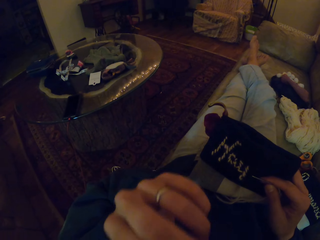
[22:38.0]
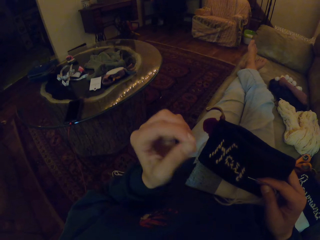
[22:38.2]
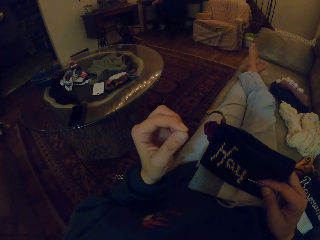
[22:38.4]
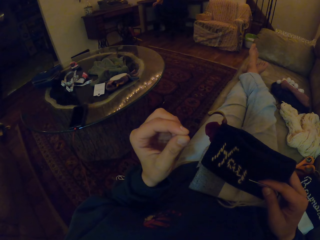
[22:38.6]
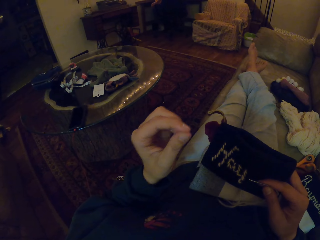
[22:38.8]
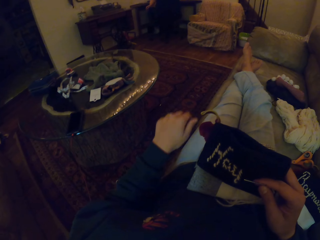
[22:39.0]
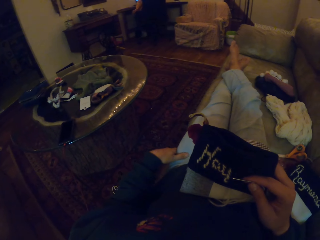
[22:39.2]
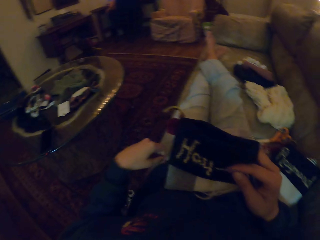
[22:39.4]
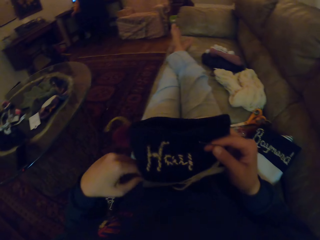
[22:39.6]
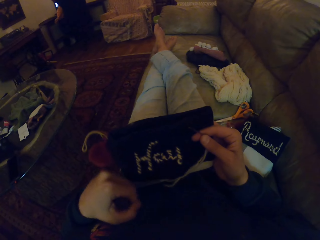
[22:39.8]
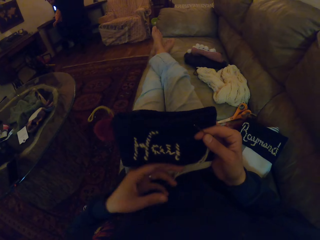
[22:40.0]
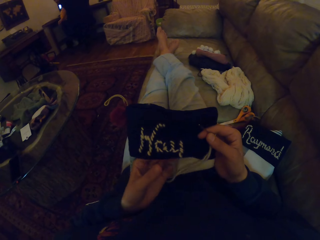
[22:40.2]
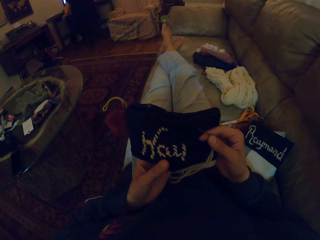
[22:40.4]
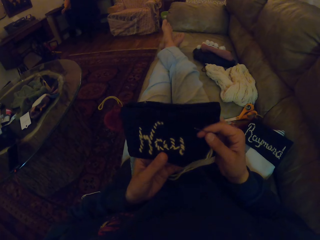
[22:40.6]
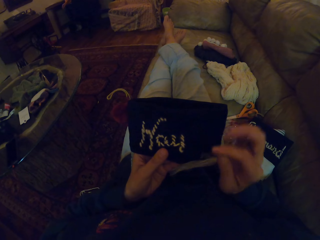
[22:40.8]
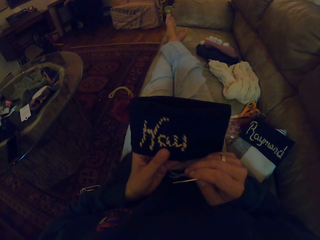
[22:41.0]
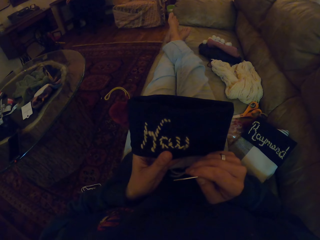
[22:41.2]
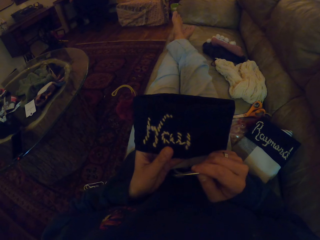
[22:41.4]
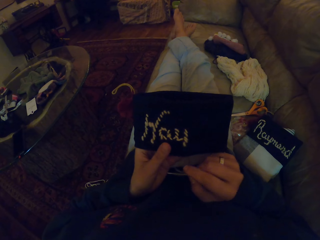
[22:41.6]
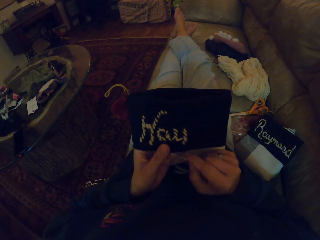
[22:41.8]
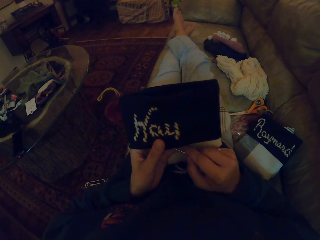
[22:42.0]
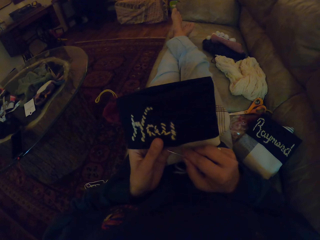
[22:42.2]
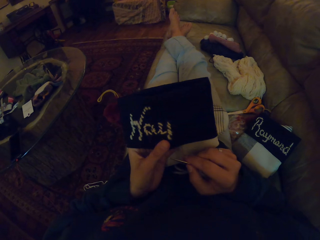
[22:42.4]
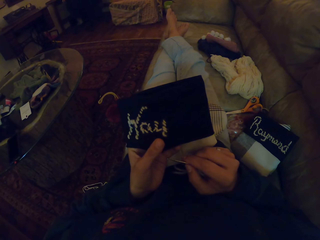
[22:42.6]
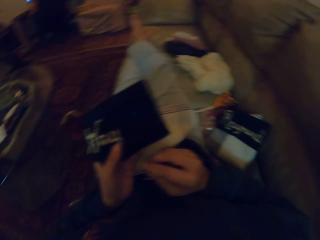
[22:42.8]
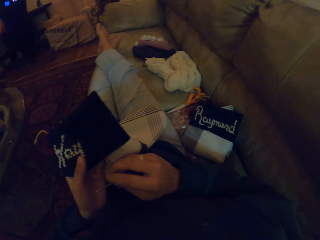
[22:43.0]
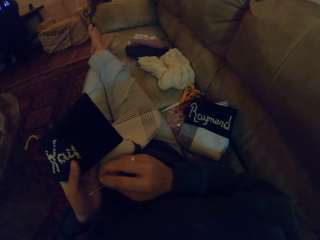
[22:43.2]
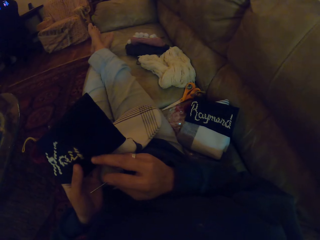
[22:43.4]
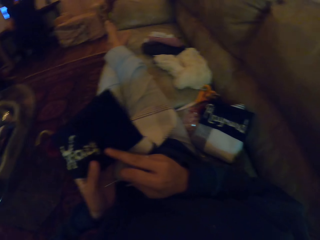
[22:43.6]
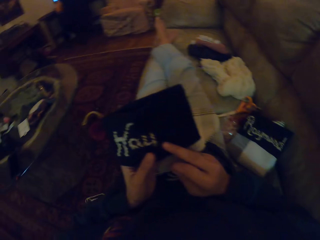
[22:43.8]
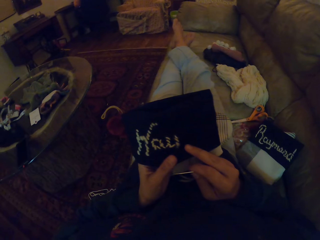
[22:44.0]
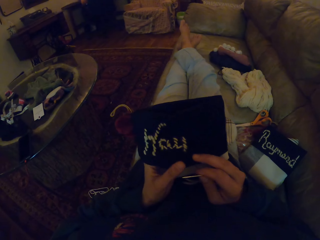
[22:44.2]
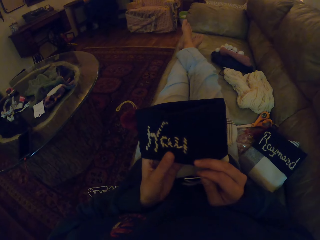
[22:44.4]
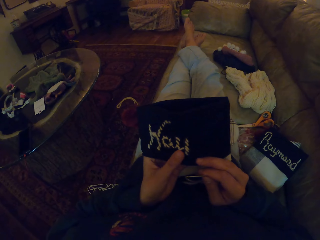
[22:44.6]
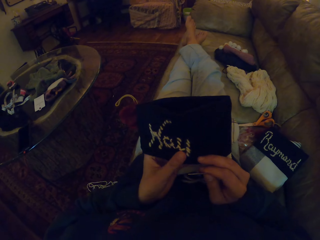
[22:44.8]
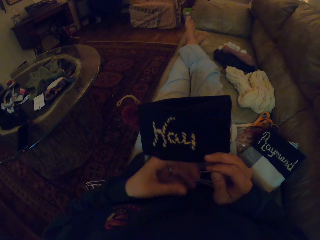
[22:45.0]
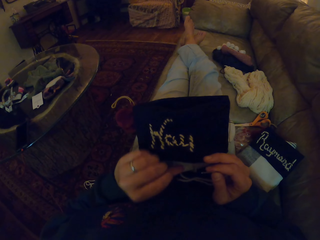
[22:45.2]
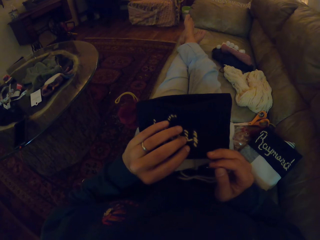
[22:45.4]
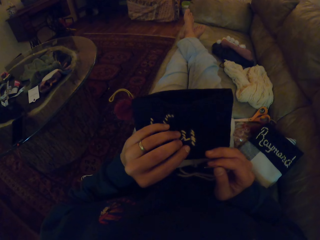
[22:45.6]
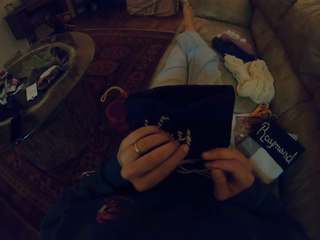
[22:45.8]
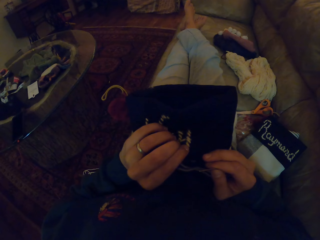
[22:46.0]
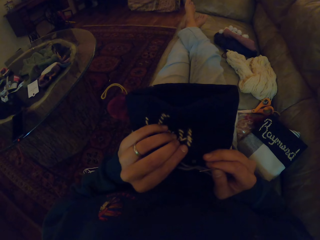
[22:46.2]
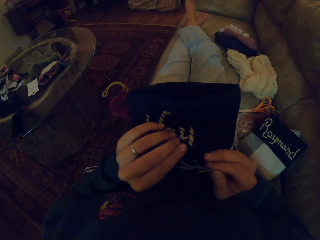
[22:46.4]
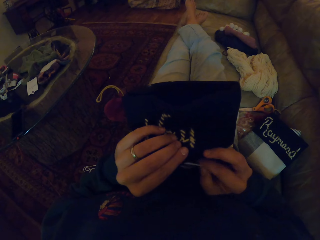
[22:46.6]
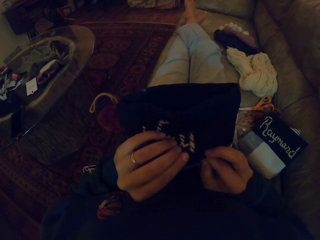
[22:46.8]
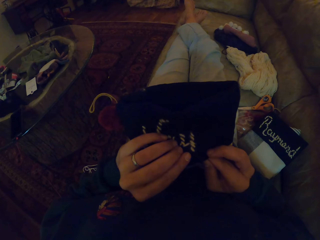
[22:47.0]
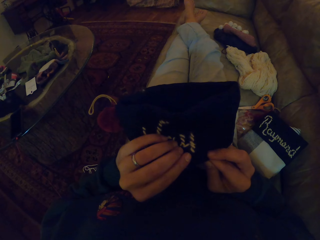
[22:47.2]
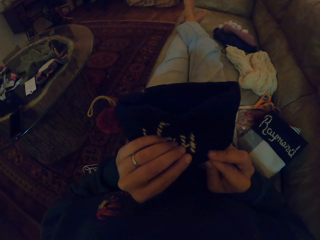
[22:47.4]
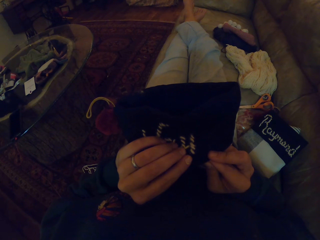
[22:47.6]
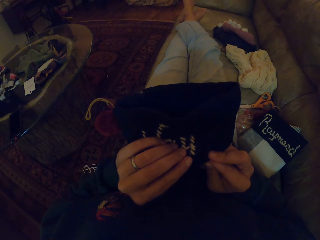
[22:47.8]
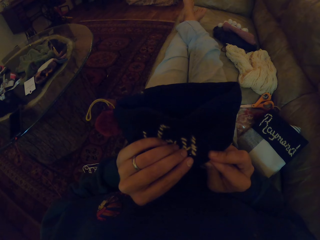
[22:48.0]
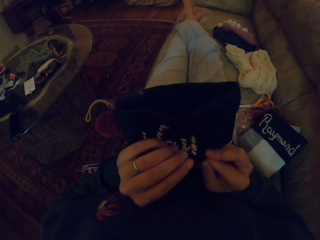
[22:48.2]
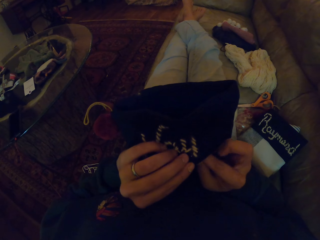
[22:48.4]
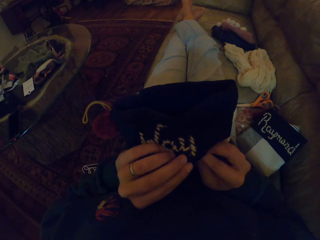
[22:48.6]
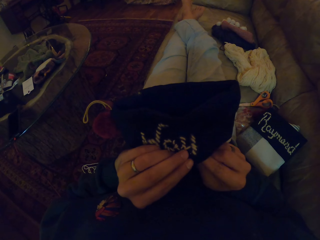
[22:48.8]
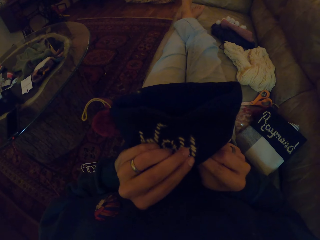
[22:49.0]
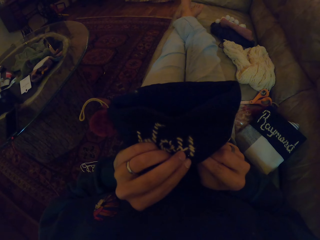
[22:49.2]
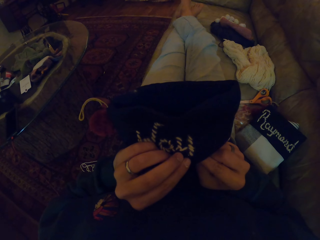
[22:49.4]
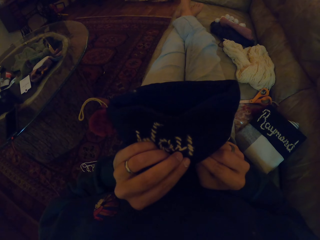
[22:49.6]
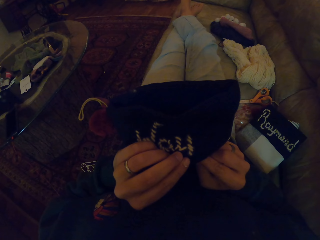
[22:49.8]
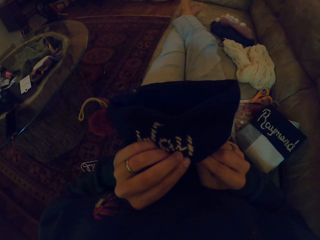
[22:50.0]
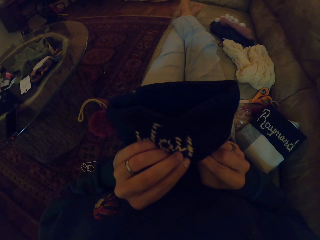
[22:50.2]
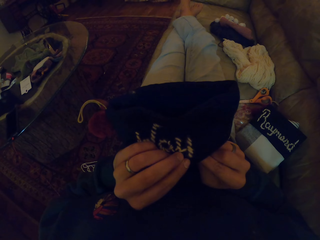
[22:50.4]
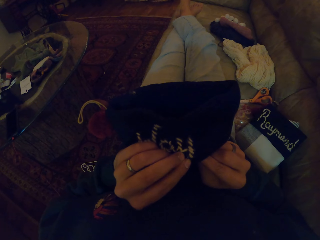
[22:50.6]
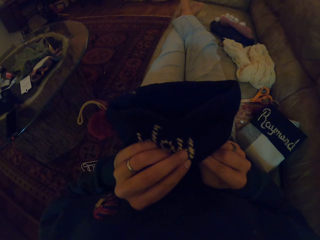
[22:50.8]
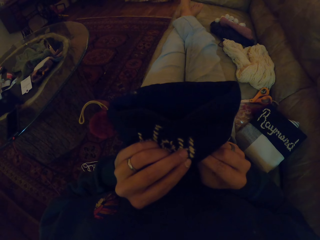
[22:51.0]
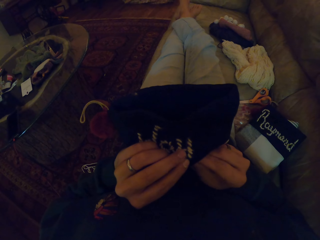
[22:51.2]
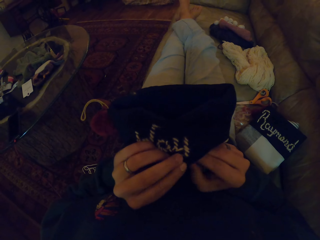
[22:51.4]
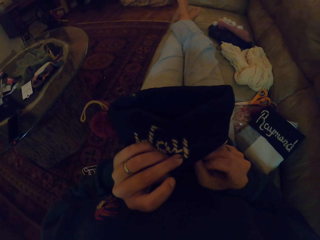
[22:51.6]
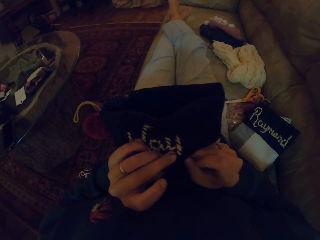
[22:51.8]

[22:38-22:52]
The camera wearer lifts up the hand. They throw something. They touch the chair. They pick up the bag. They touch the fabric. They make the fabric. They crochet the cloth with the crochet needle.

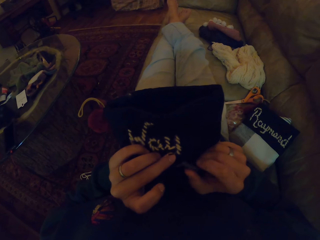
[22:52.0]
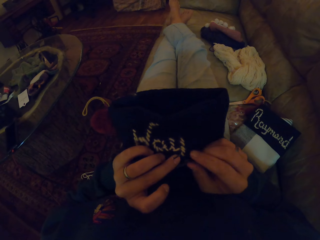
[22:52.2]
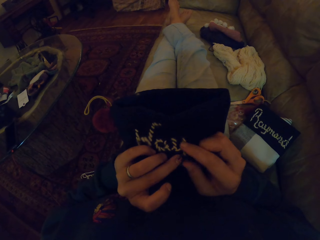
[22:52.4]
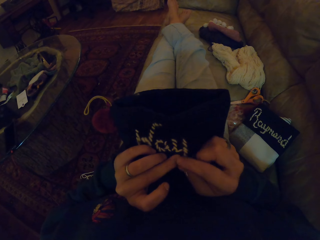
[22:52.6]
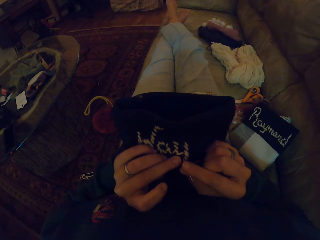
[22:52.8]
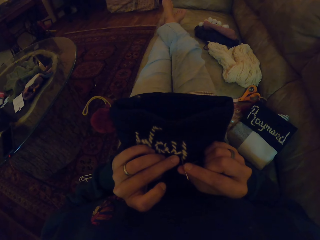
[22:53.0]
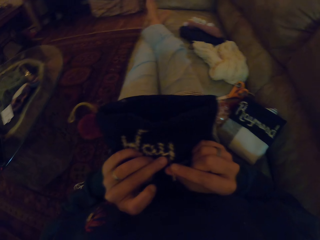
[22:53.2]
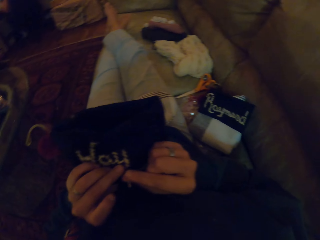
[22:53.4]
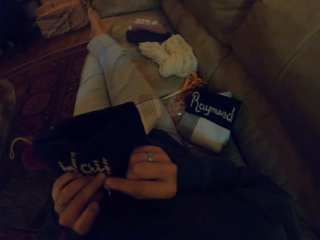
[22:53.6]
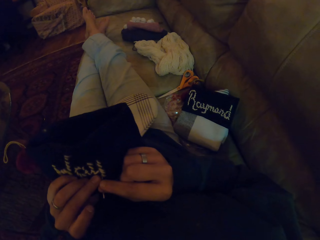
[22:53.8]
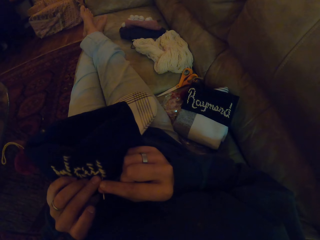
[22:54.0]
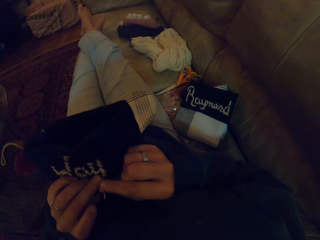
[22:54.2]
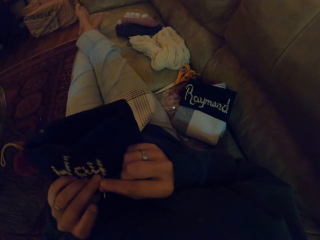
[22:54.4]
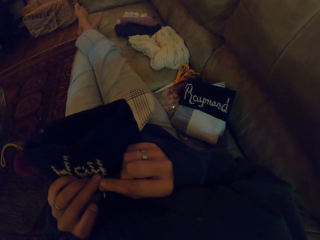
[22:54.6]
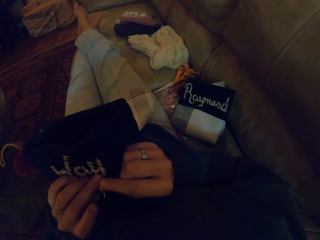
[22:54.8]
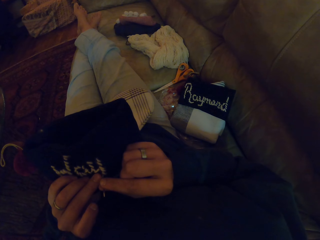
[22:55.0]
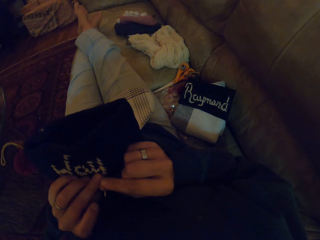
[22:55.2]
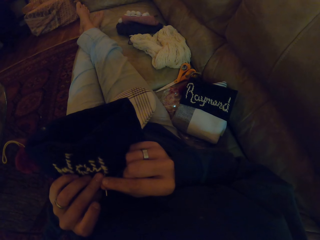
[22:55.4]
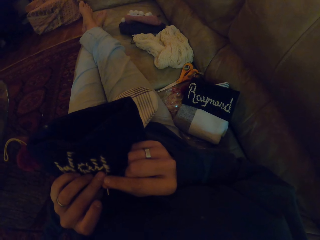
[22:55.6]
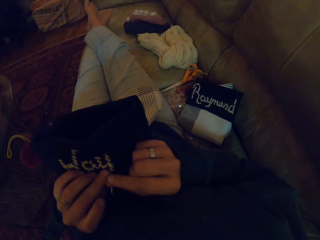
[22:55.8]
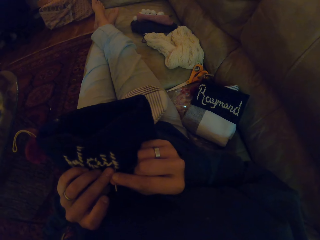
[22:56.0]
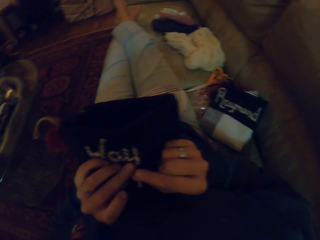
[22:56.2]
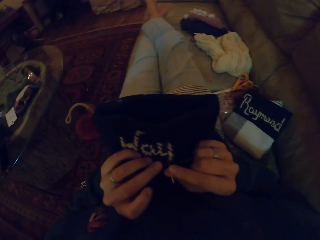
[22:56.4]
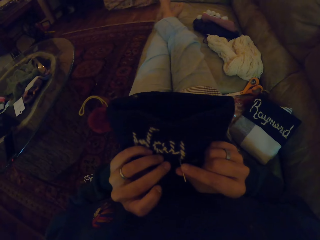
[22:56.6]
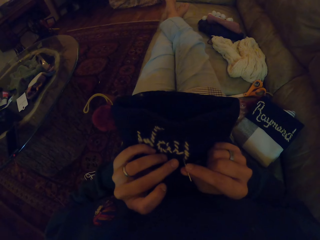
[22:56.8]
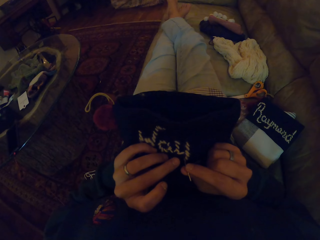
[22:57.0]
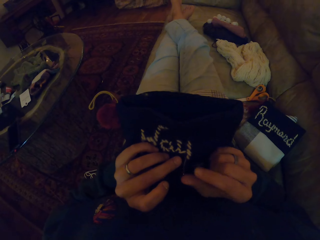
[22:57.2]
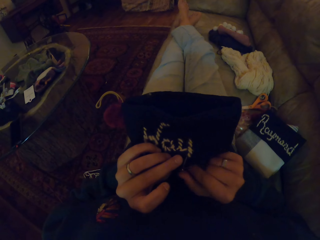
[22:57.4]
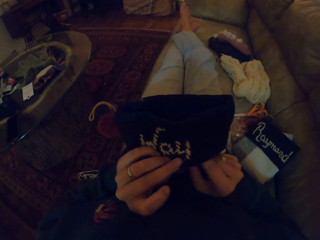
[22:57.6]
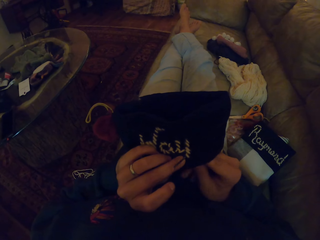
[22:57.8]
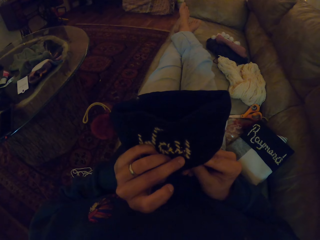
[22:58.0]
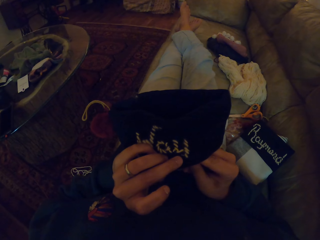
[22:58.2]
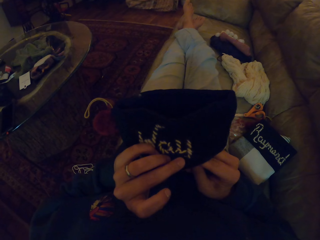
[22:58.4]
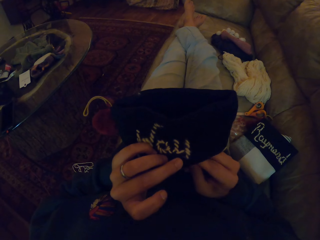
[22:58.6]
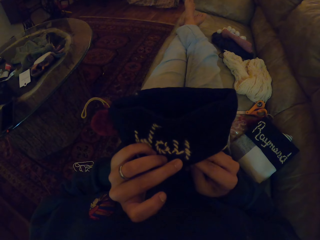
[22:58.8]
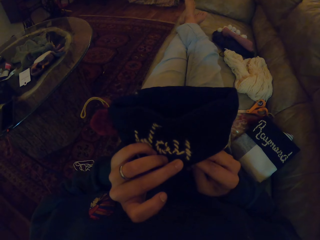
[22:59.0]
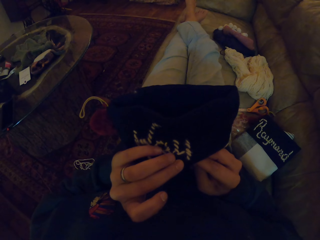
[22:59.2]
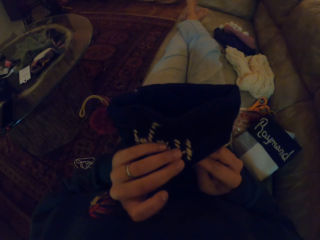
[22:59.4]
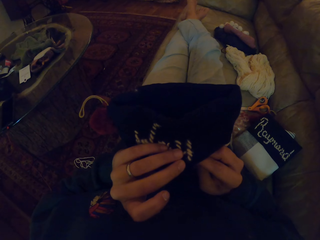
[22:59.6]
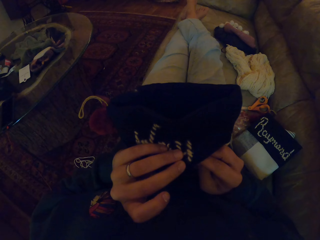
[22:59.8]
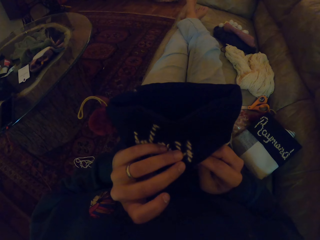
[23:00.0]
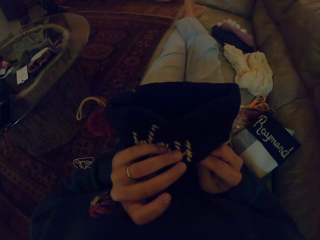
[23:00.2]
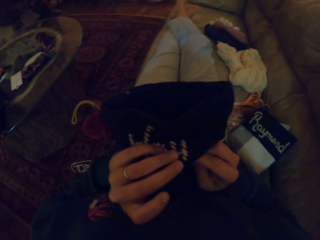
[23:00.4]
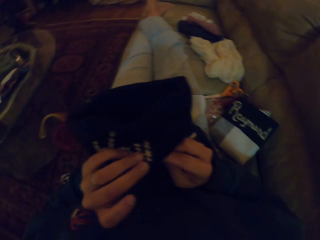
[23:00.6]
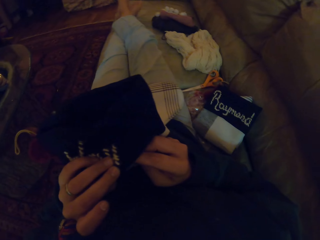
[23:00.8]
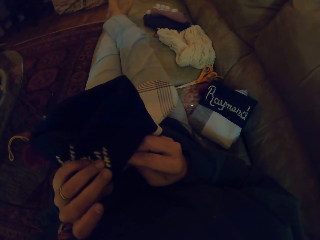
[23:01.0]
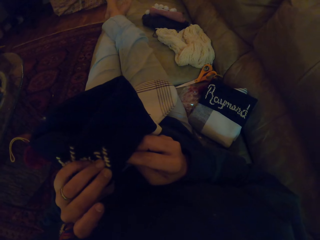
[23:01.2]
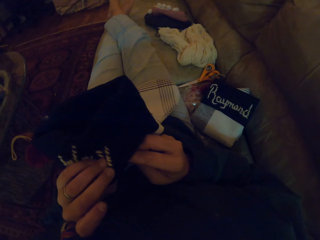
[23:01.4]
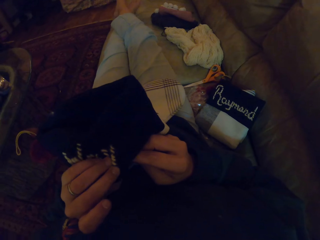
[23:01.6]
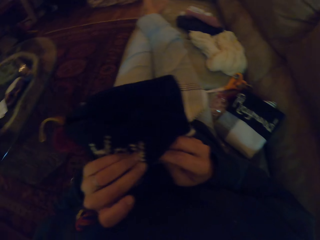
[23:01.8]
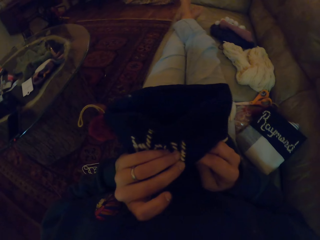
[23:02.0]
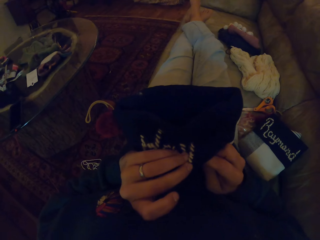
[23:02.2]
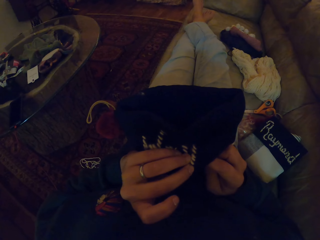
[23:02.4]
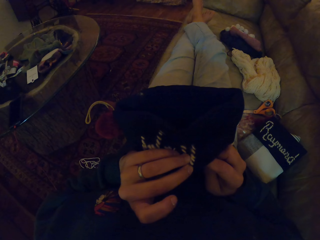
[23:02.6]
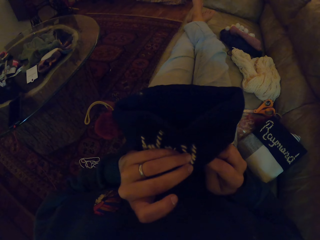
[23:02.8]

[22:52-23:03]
The camera wearer pulls the needle. They hold the needle with both hands. They crochet the cloth with the crochet needle.
